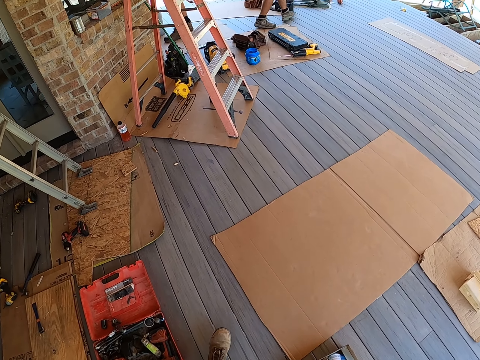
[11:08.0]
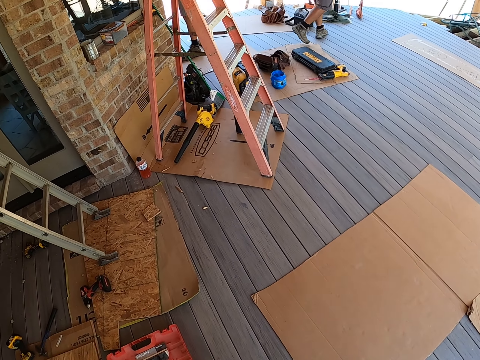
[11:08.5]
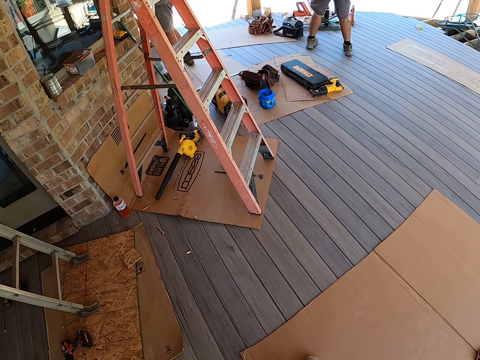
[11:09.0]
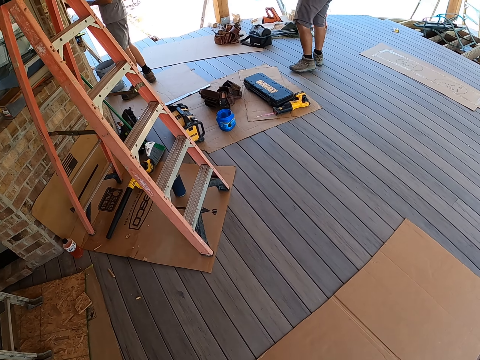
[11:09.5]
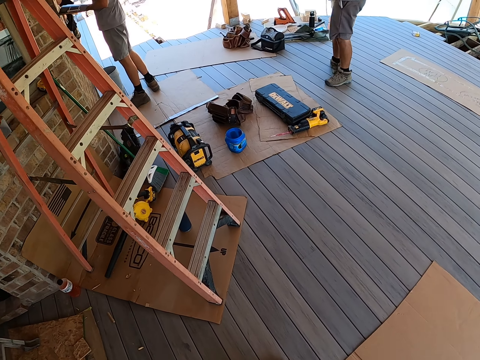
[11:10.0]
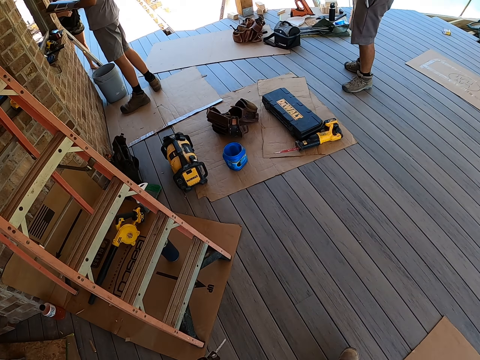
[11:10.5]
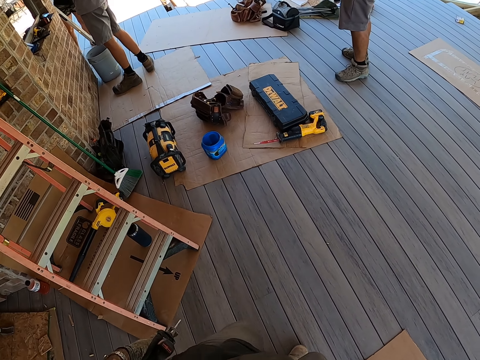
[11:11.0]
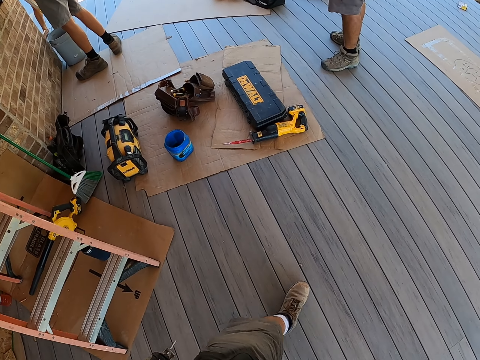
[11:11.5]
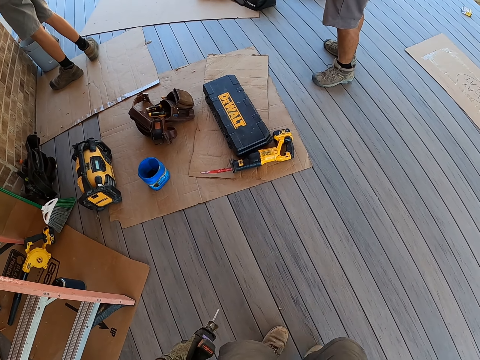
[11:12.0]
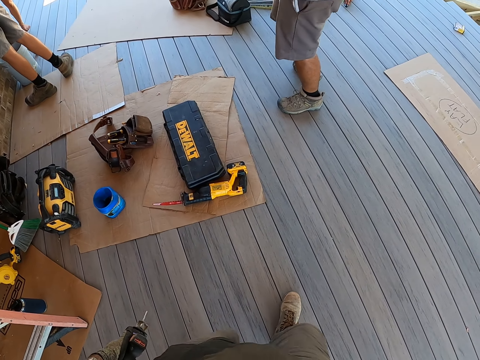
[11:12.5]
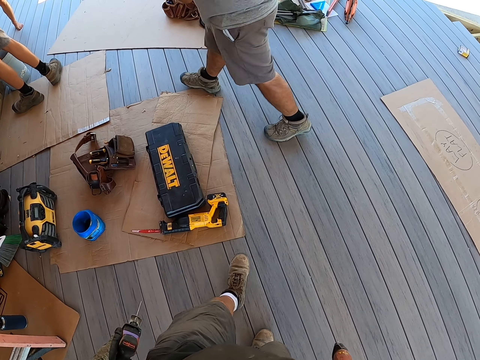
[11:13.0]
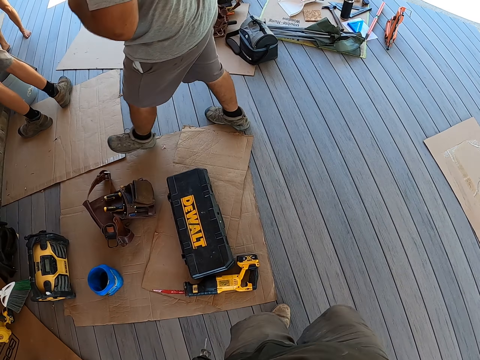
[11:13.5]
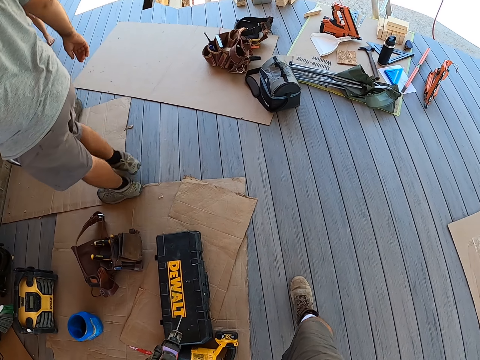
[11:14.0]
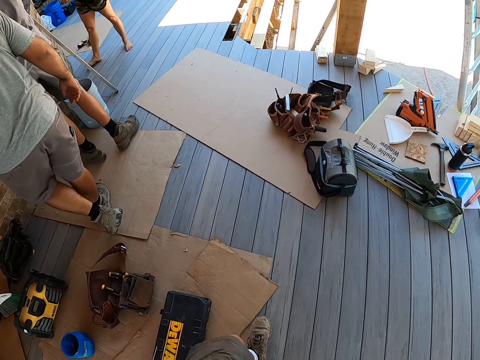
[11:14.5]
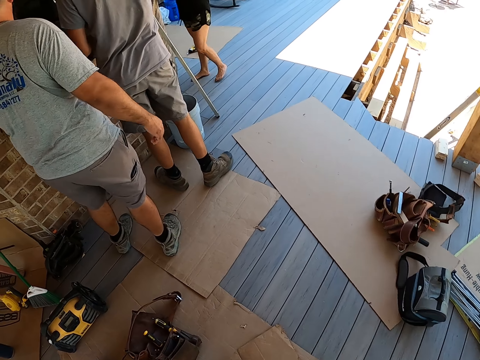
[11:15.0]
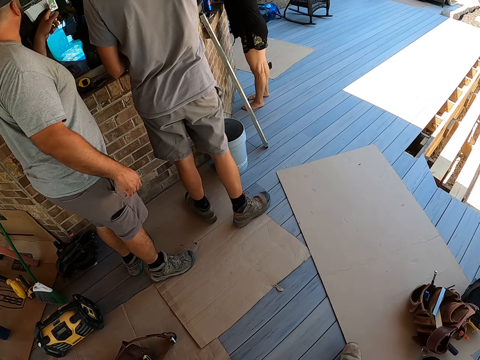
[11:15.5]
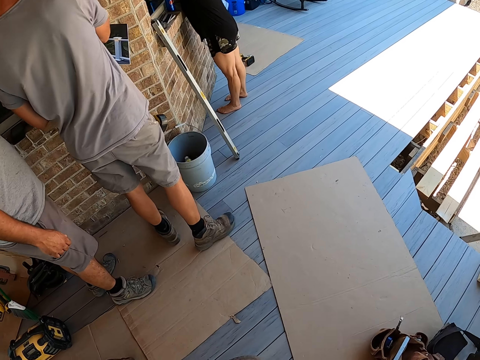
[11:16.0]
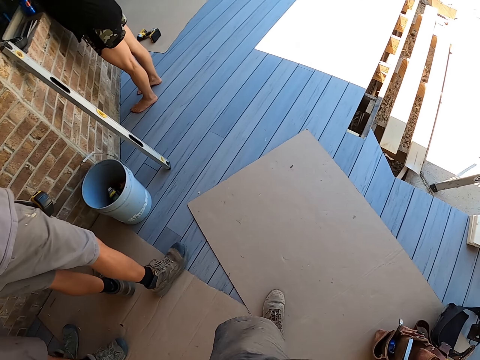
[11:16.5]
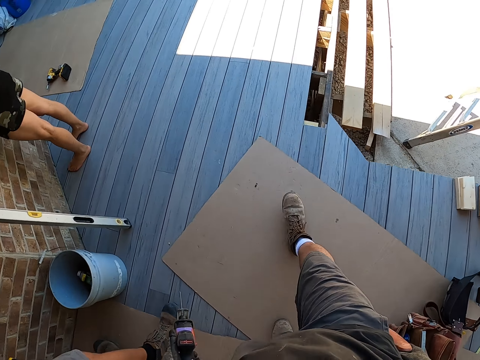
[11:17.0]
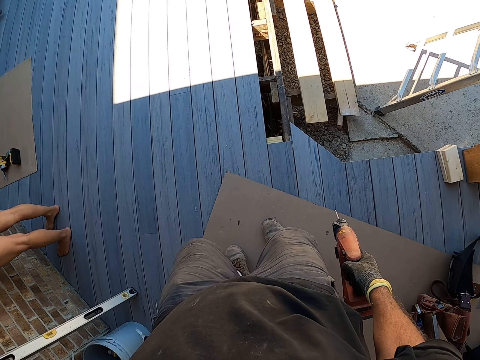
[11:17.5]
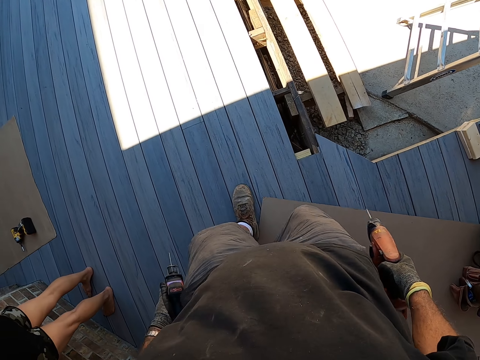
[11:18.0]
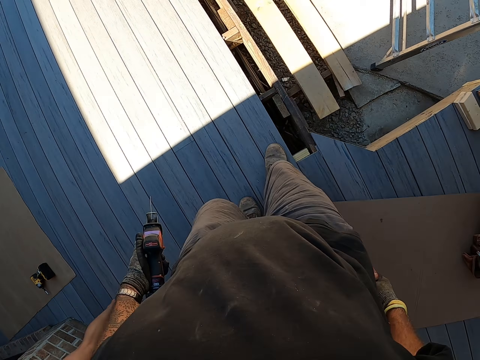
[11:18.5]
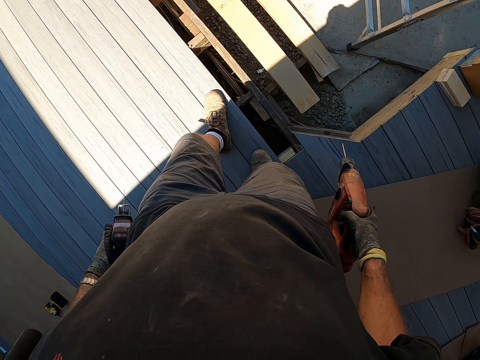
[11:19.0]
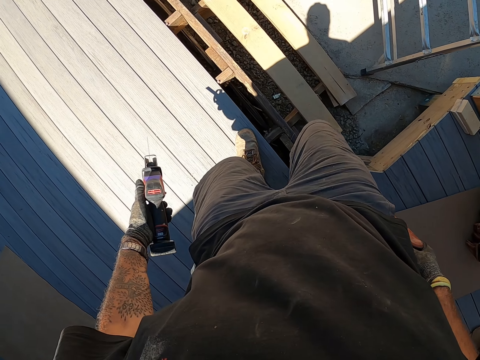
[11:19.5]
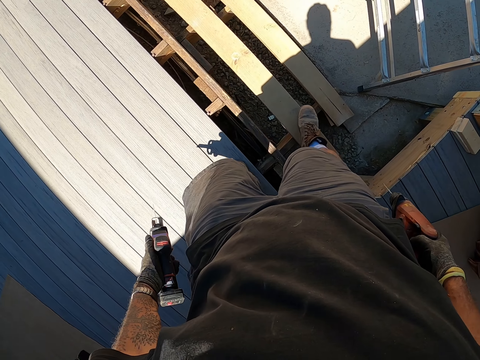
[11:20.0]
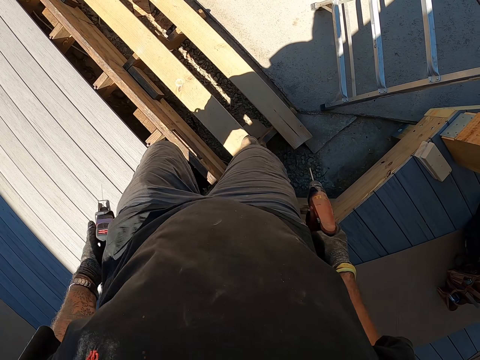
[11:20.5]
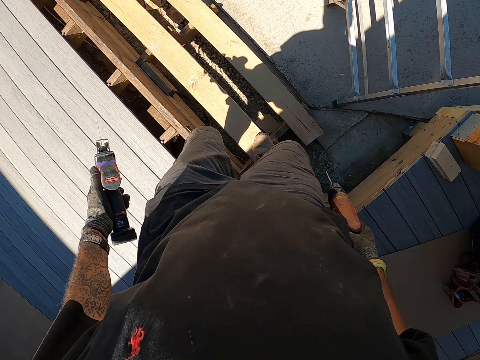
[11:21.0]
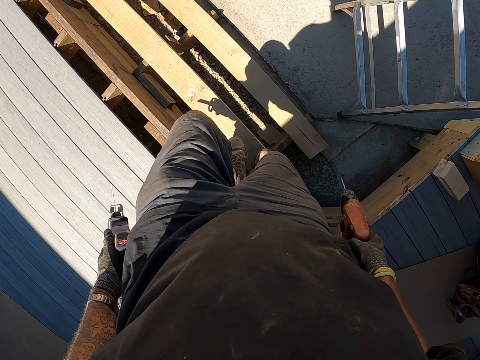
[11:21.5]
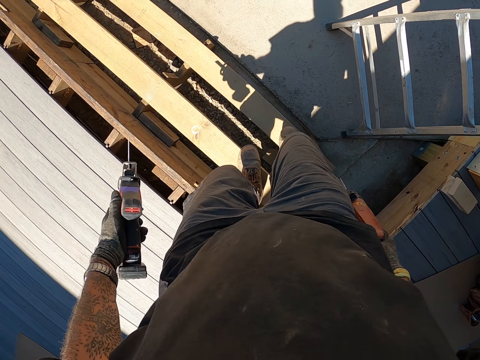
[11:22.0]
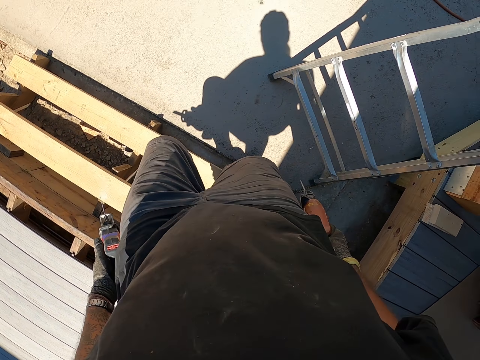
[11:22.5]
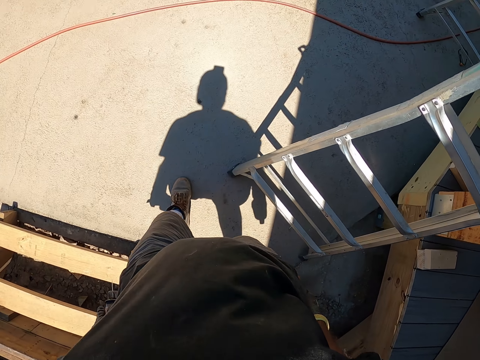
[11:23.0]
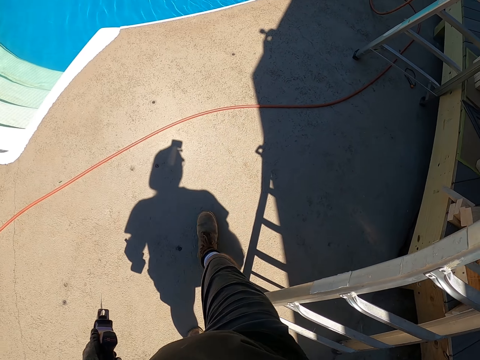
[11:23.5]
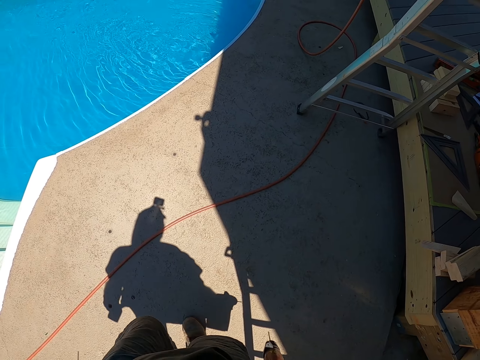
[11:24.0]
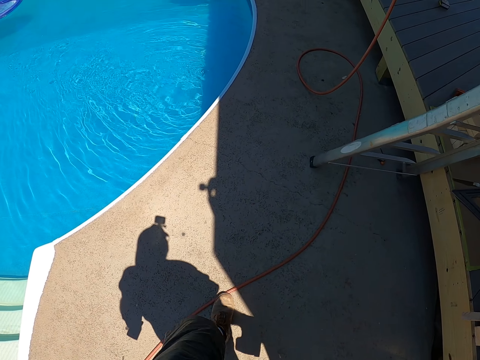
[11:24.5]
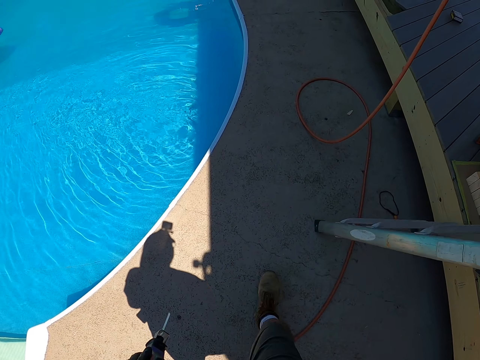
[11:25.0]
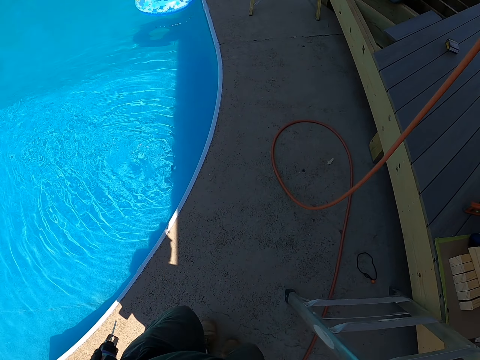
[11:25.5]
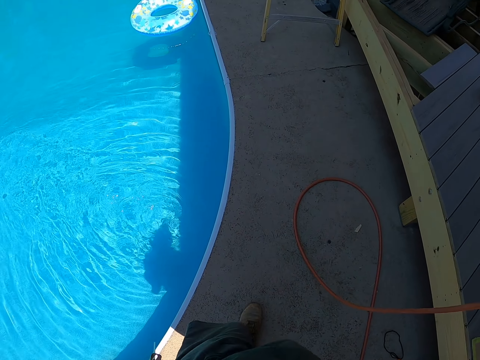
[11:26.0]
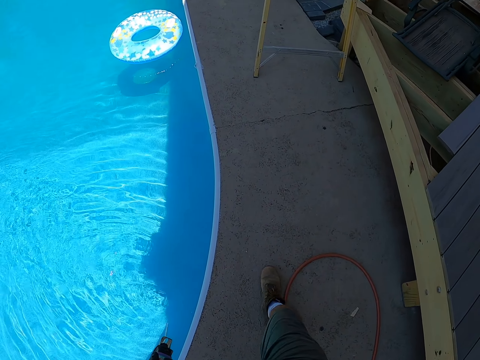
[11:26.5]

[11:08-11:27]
A man stands close to the wall. The camera wearer carries the power drill, carries something and walks out of the electricity house. A woman stands close to the man. Two men and a lady stand. Another man walks around. The other man walks in the electricity house. The woman walks around. The other man uses gestures. The camera wearer walks downstairs. They walk around. They walk on a swimming pool pavement.

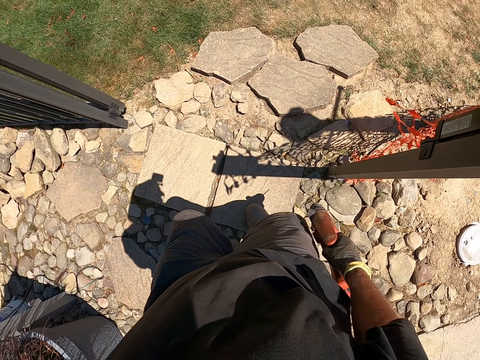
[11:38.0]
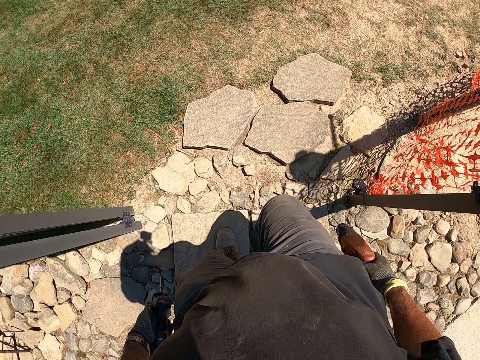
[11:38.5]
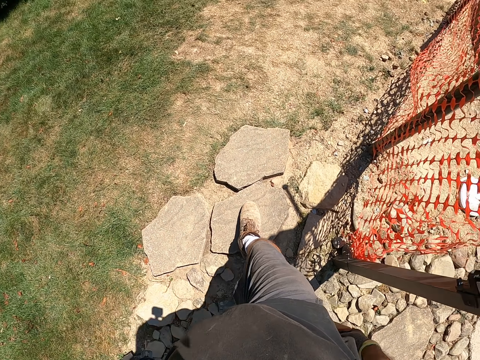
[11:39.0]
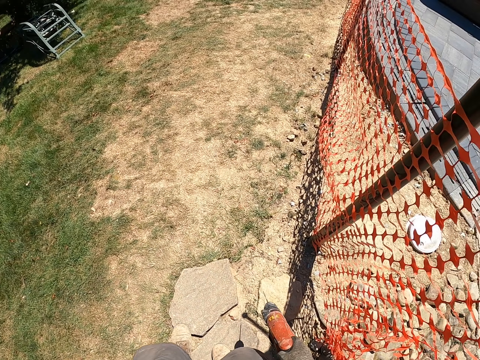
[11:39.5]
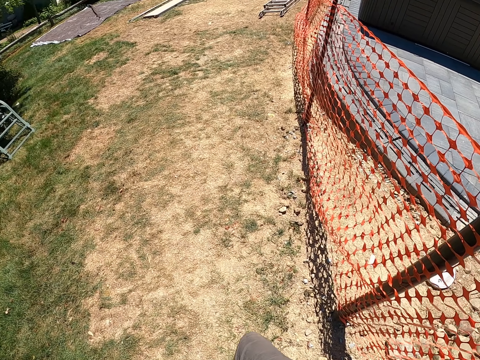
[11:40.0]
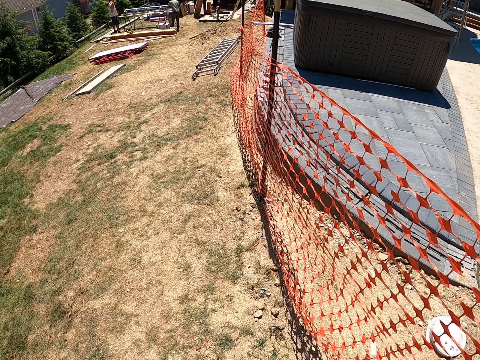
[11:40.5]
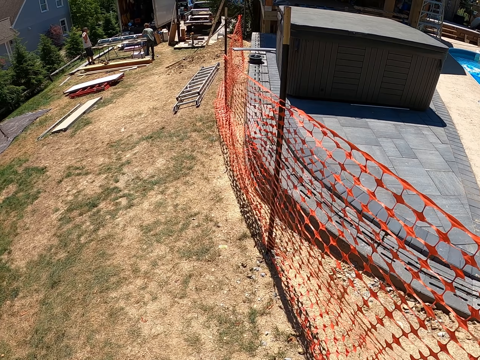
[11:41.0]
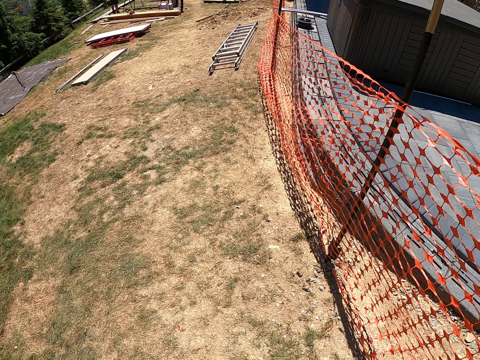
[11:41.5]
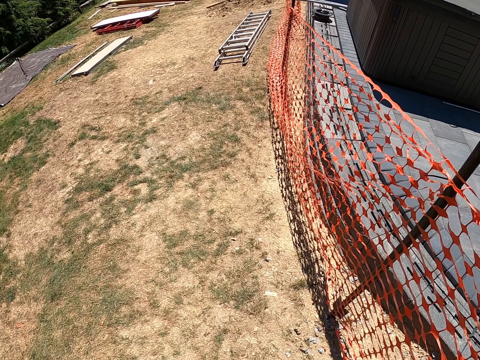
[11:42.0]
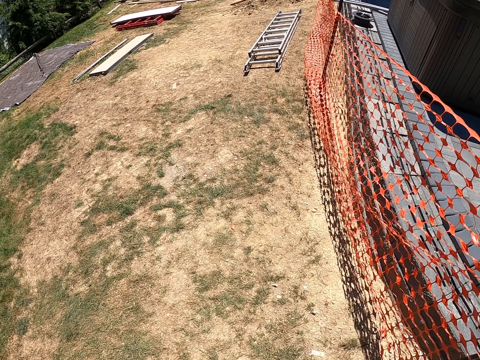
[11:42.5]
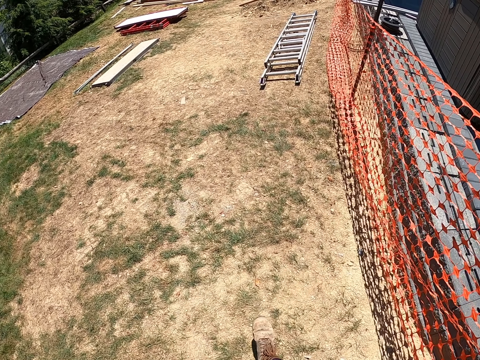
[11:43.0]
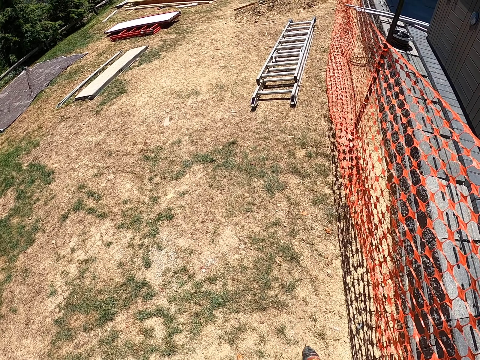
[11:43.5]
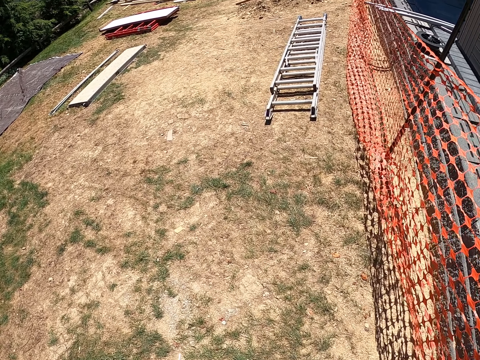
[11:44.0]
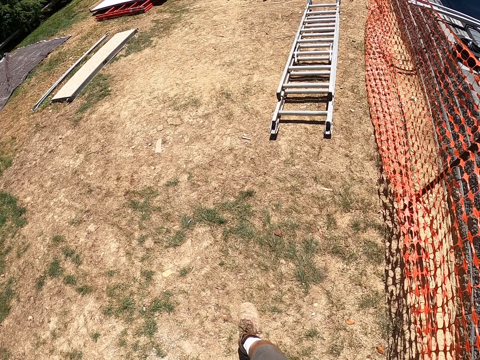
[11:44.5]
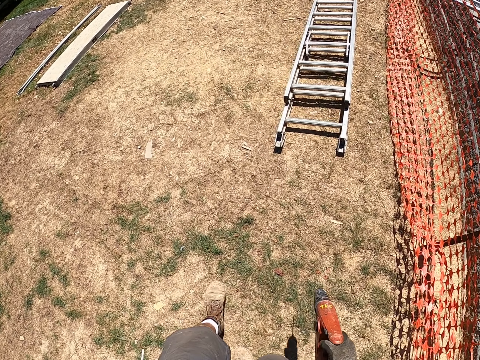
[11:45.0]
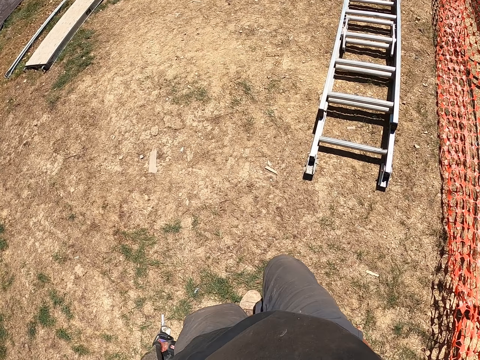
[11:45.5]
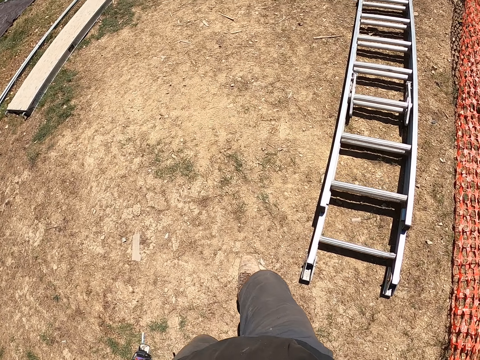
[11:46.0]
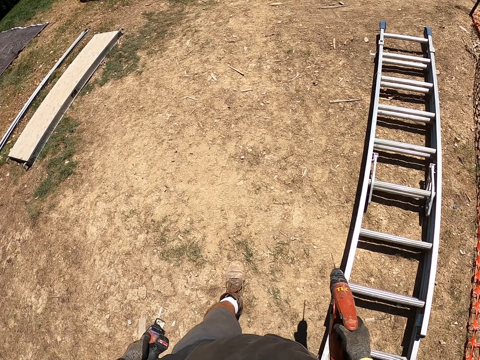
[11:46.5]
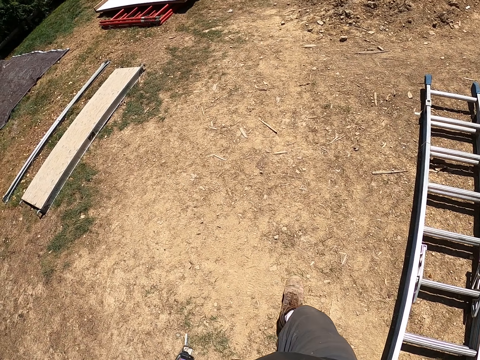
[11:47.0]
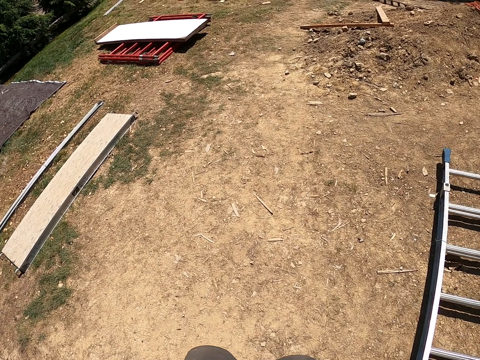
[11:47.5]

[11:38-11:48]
A man looks around. Another man looks around.
